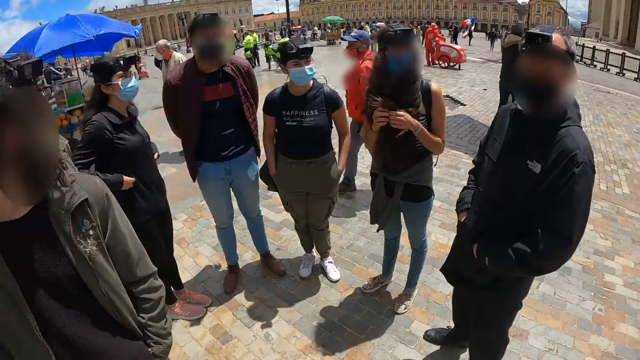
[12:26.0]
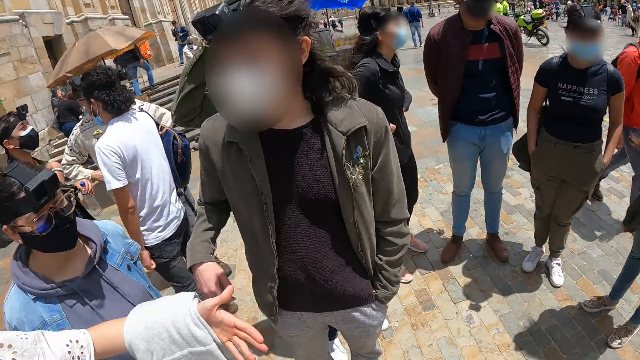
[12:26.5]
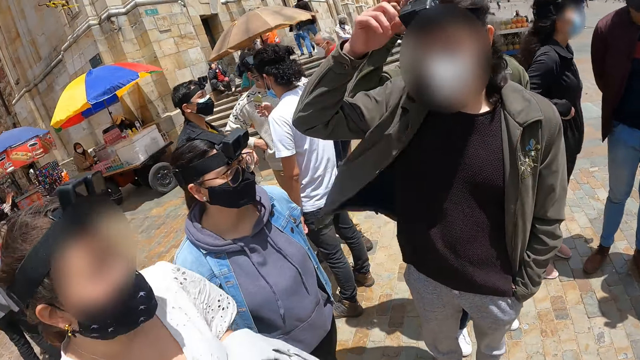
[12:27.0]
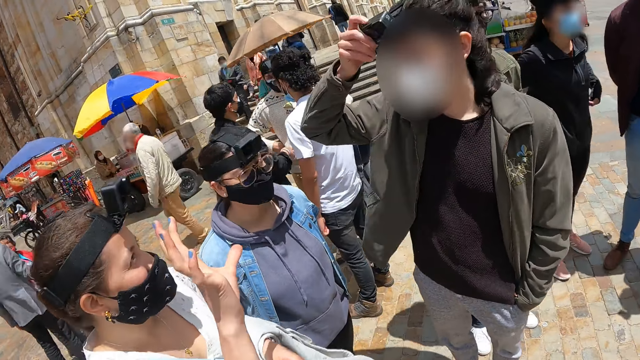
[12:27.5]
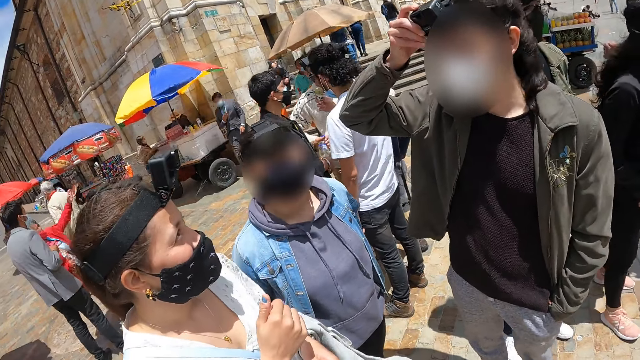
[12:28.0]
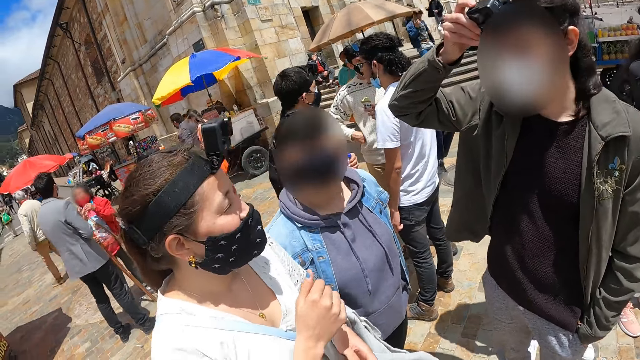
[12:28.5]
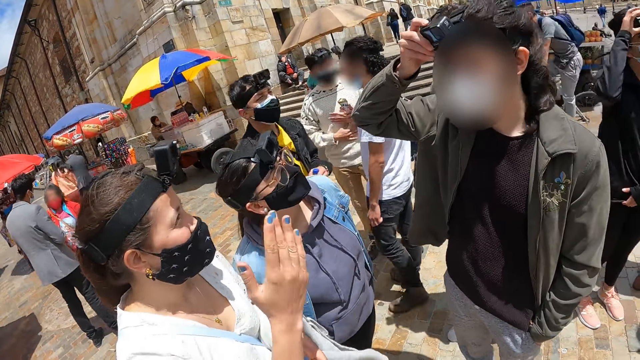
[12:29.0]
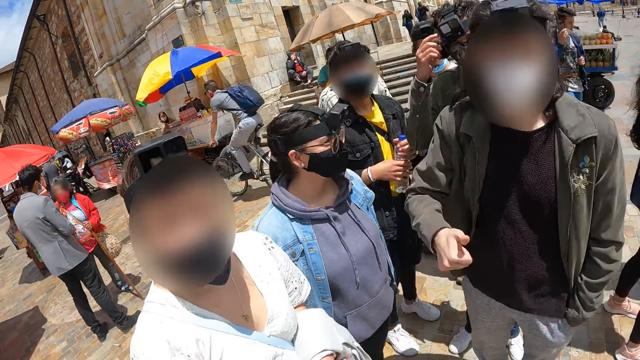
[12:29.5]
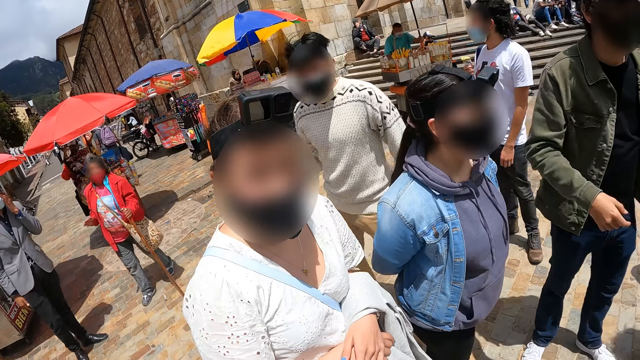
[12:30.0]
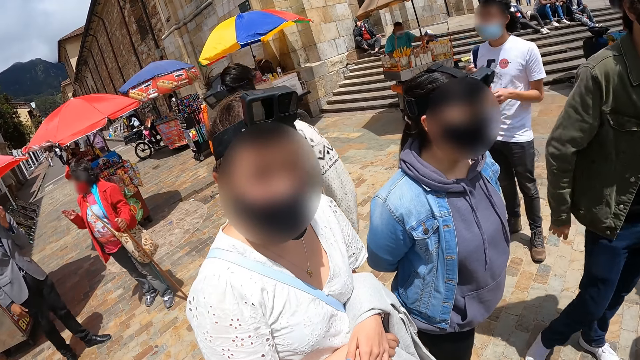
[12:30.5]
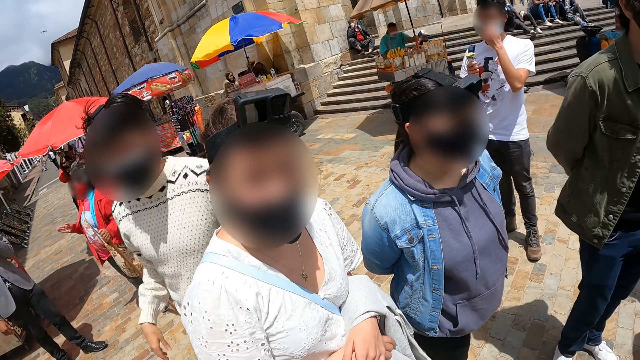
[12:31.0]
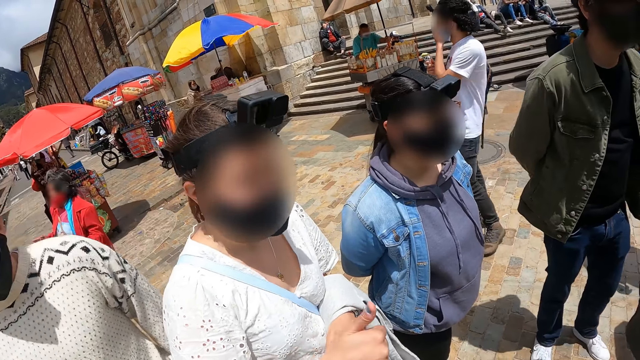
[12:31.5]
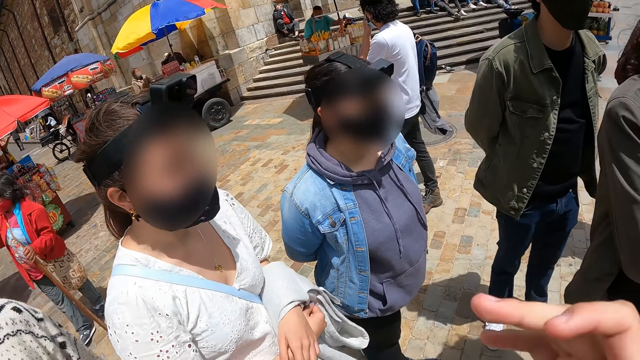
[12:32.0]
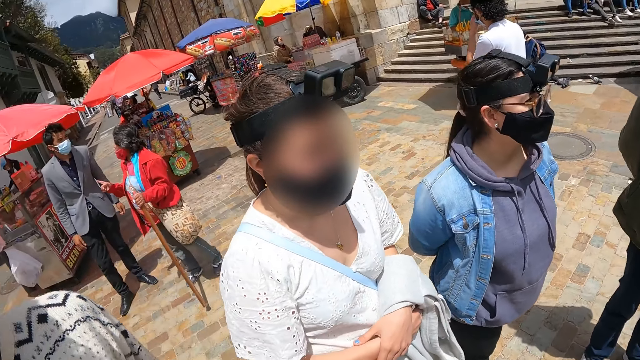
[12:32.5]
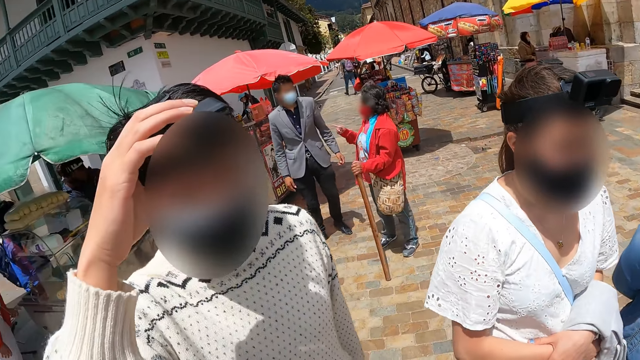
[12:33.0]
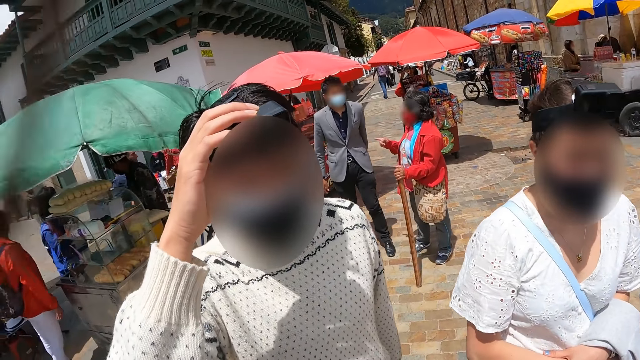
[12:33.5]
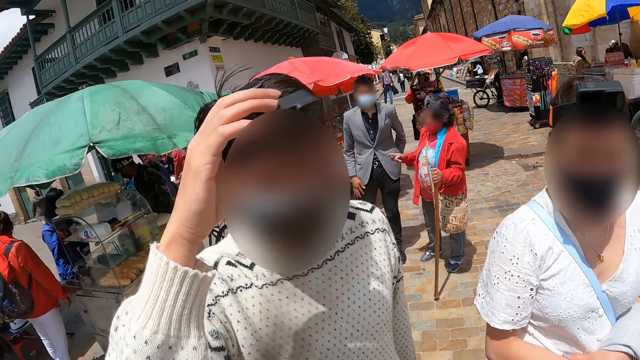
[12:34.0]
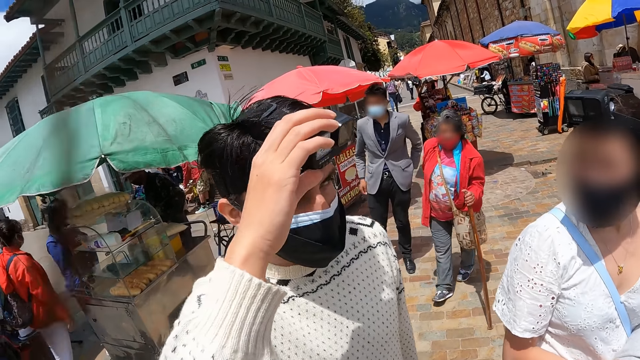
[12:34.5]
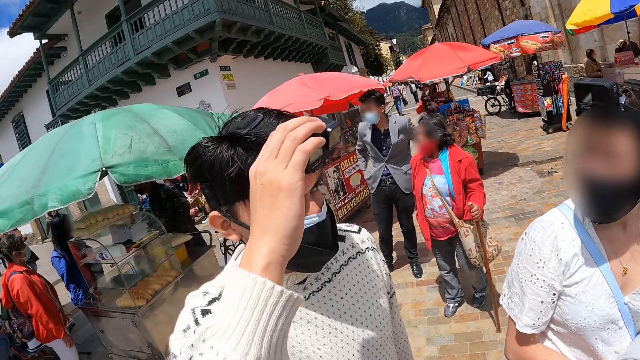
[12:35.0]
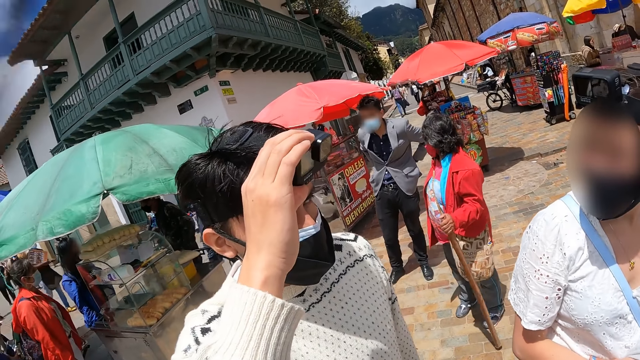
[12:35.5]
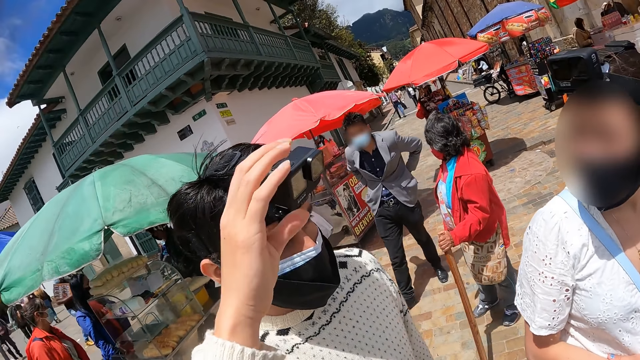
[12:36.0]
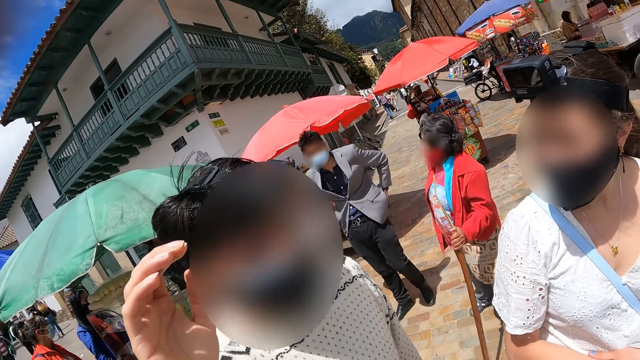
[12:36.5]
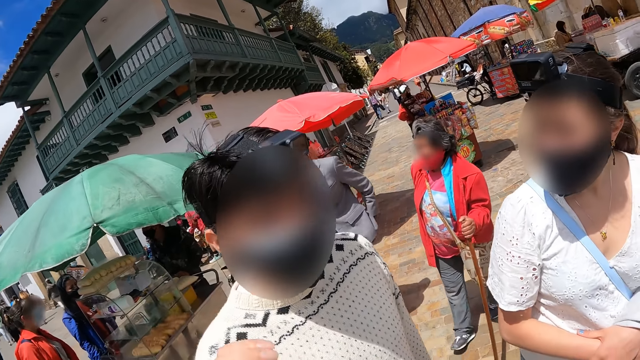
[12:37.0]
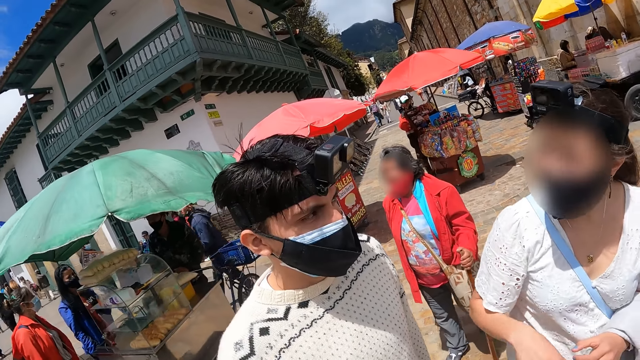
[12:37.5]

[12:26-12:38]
A person adjusts the camera. Another person holds the bottle of water. Another person adjusts the camera.

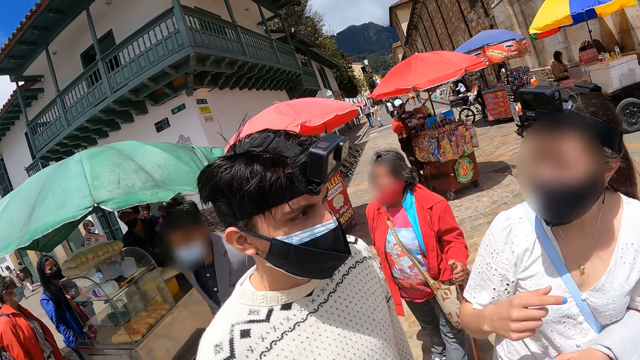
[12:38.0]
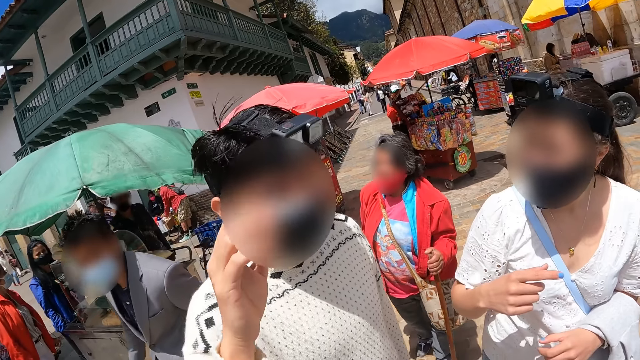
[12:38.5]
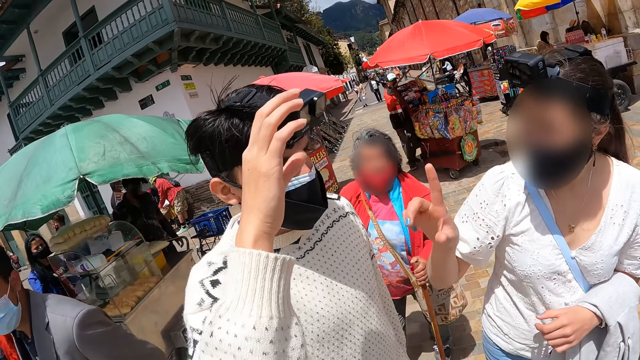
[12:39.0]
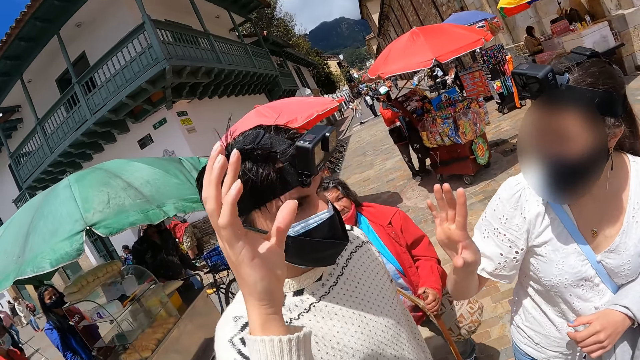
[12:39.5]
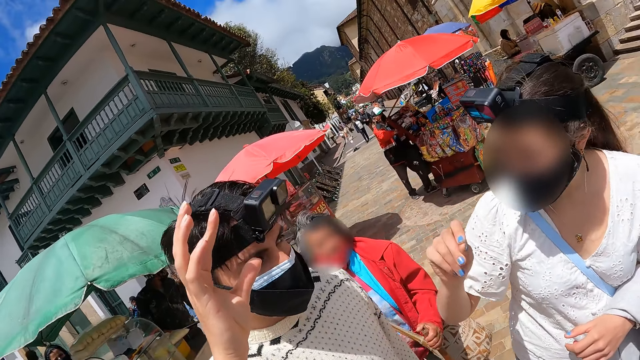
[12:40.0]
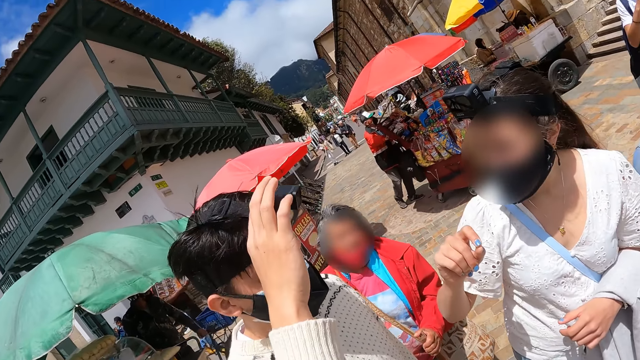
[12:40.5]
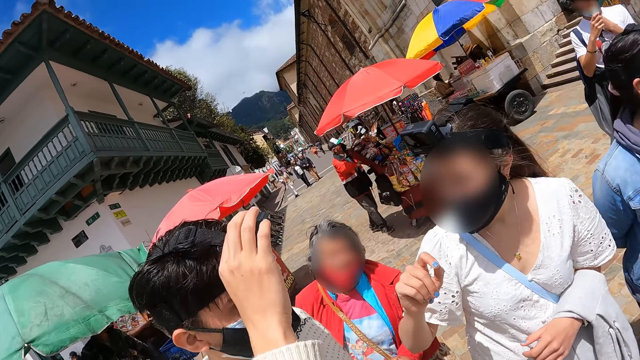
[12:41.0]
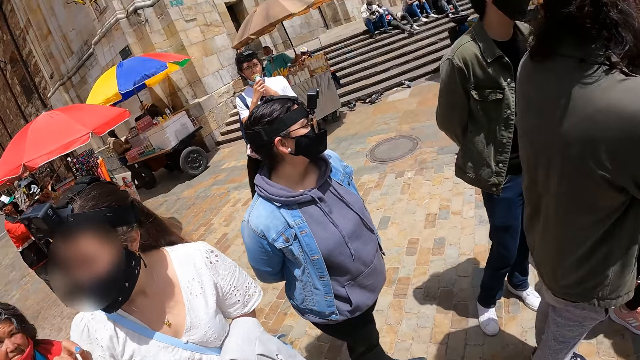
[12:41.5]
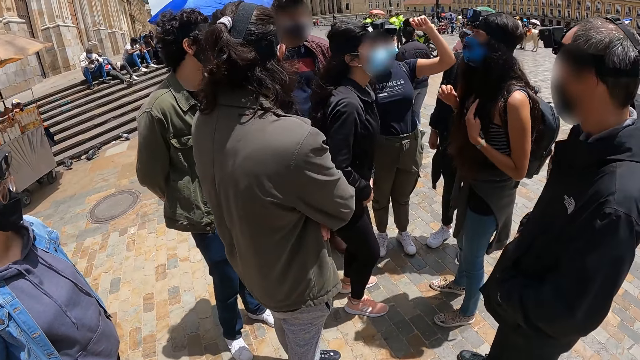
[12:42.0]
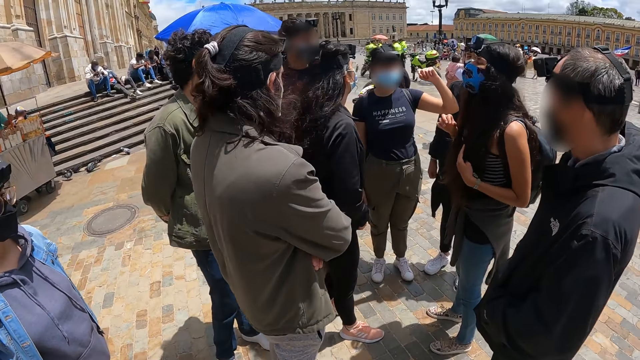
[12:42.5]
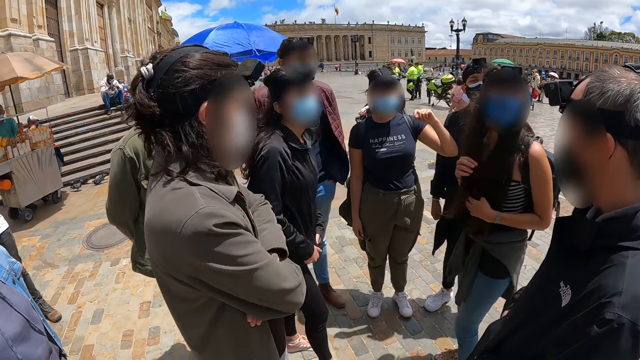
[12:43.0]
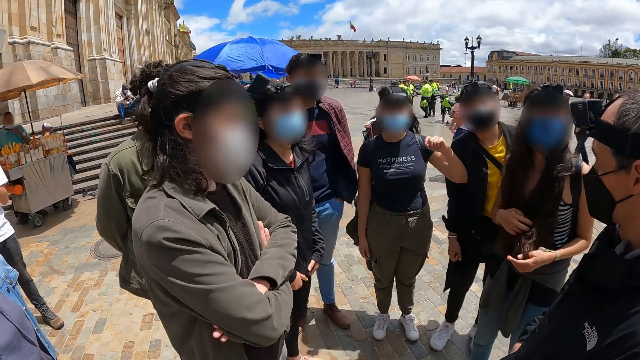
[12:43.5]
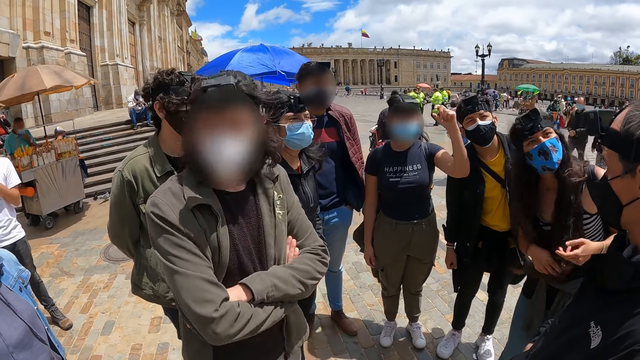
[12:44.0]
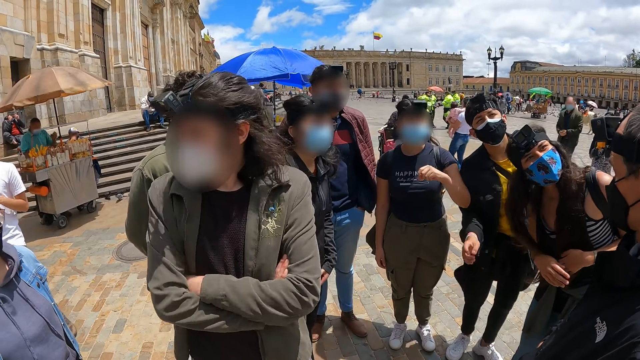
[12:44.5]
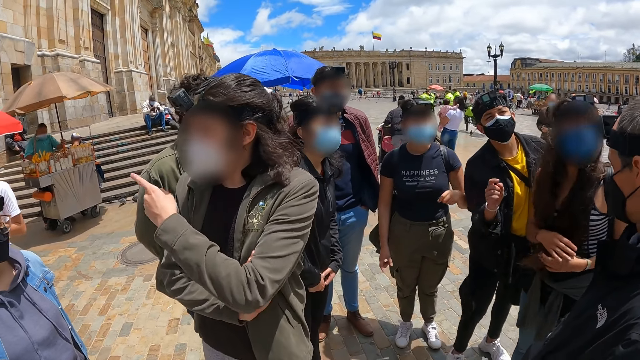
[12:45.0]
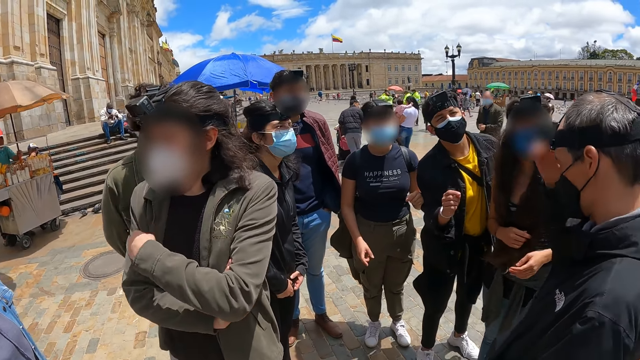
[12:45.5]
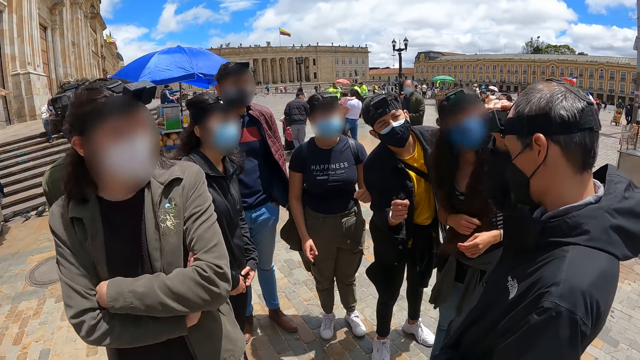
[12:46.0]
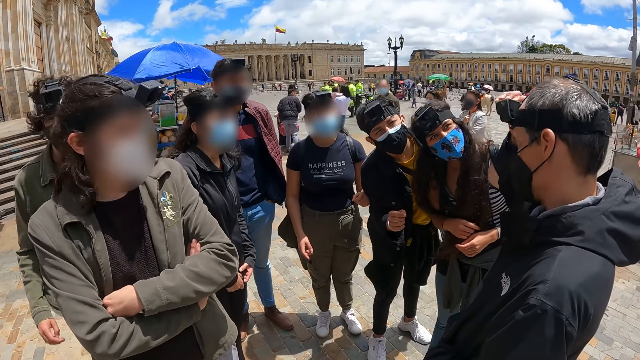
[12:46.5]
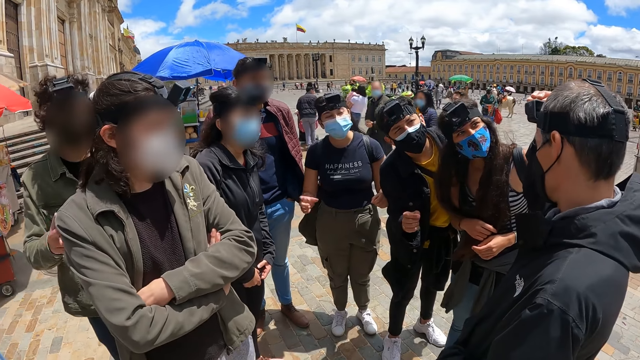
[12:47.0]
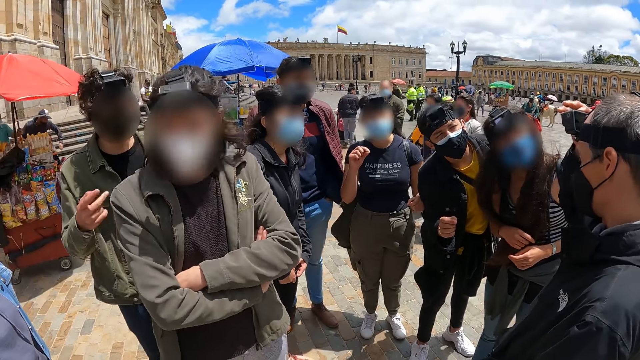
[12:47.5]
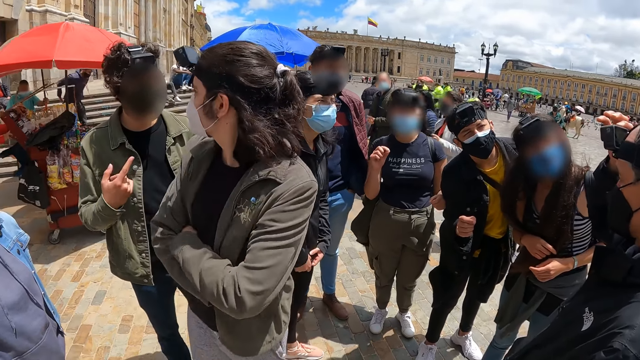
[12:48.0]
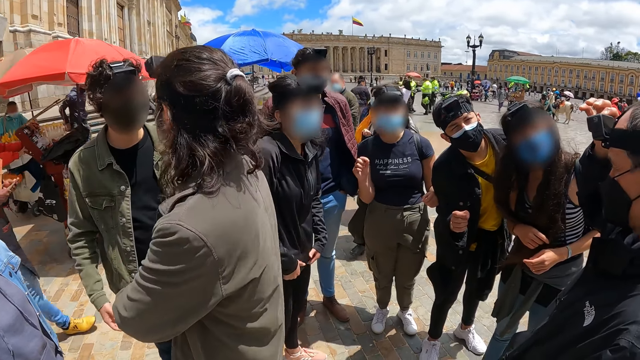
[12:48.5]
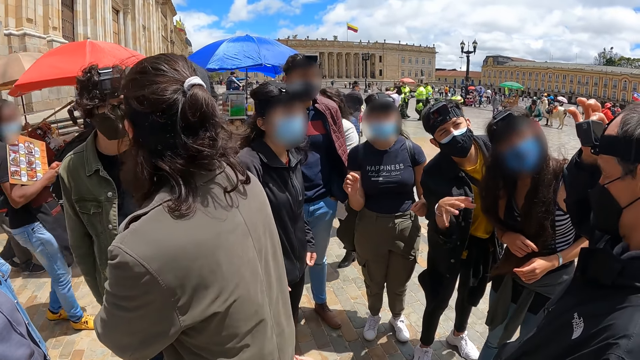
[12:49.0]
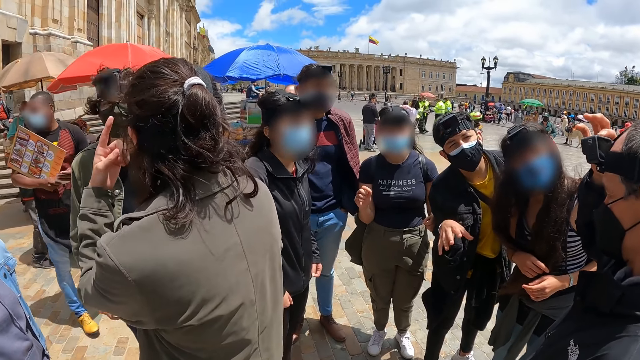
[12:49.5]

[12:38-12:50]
A person adjusts the camera.
